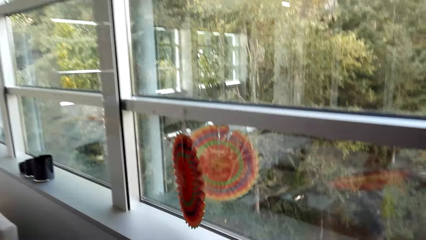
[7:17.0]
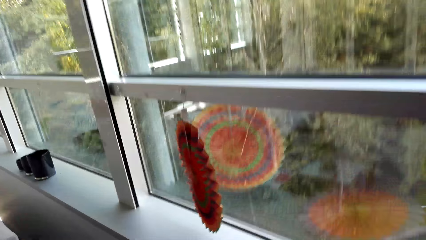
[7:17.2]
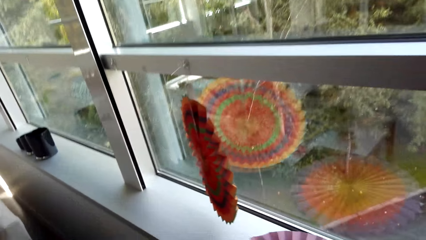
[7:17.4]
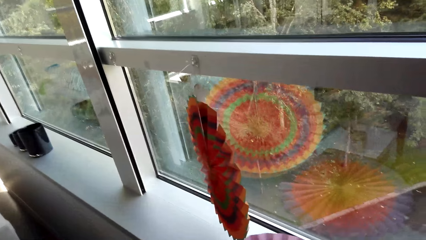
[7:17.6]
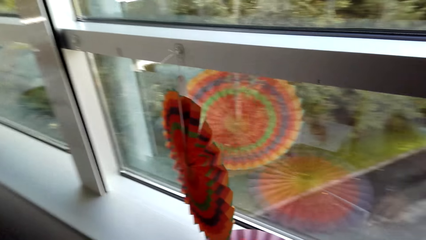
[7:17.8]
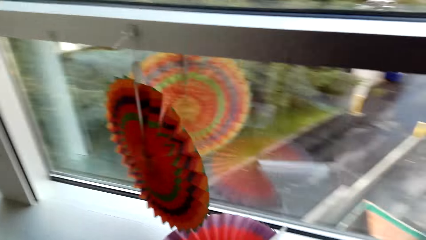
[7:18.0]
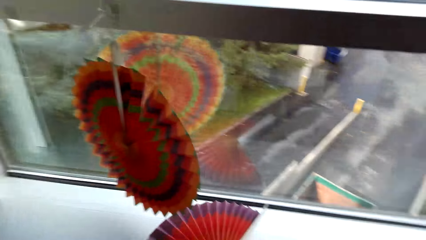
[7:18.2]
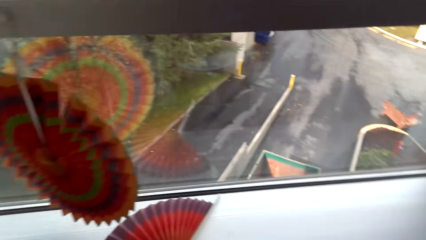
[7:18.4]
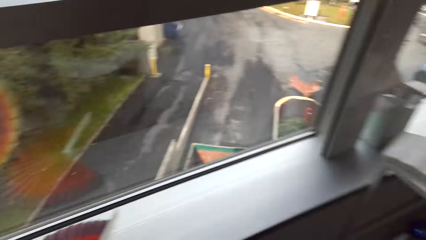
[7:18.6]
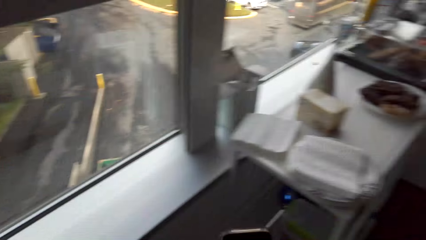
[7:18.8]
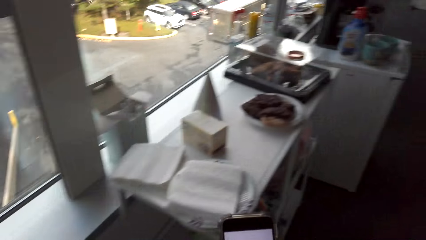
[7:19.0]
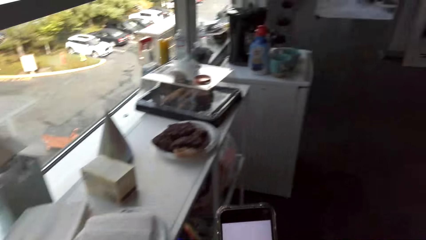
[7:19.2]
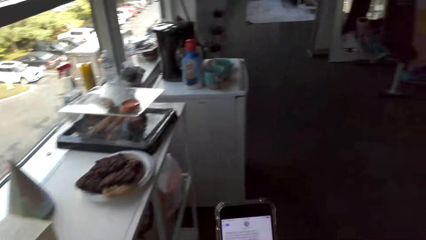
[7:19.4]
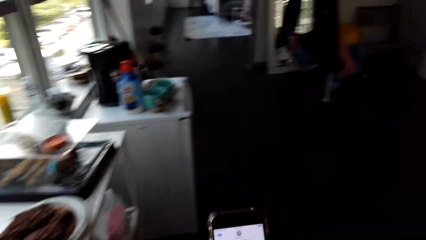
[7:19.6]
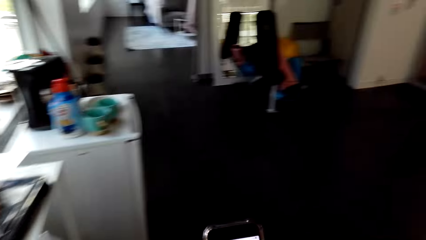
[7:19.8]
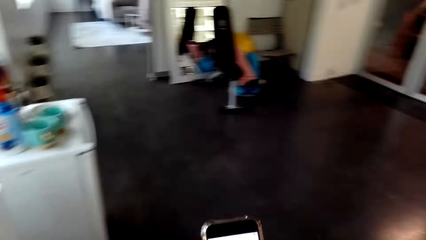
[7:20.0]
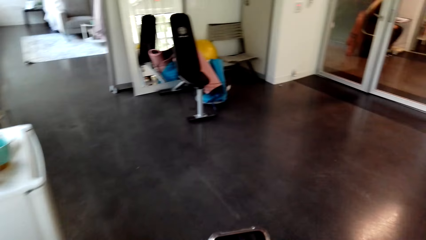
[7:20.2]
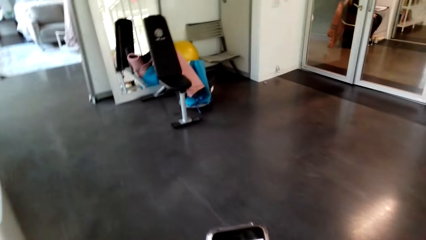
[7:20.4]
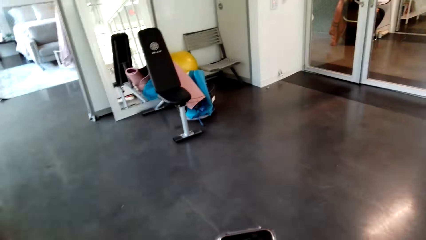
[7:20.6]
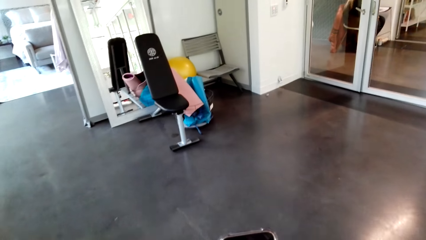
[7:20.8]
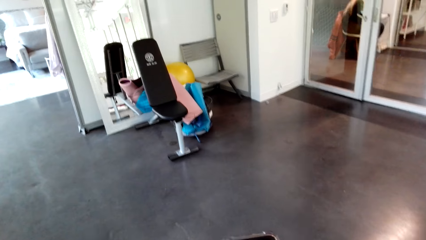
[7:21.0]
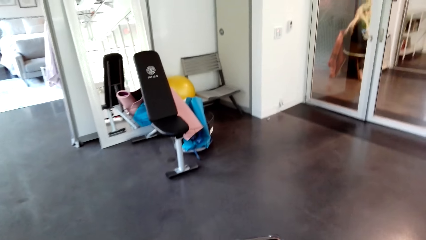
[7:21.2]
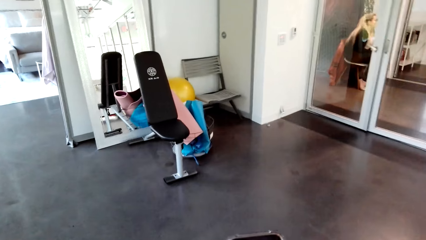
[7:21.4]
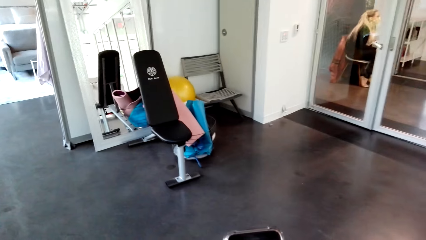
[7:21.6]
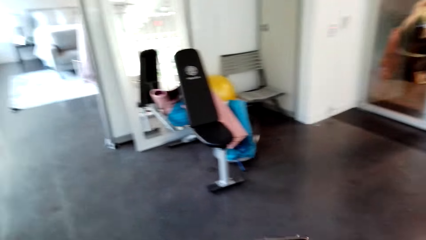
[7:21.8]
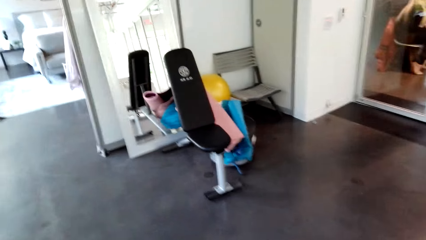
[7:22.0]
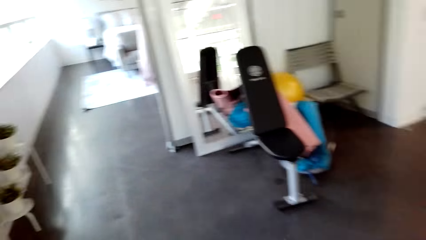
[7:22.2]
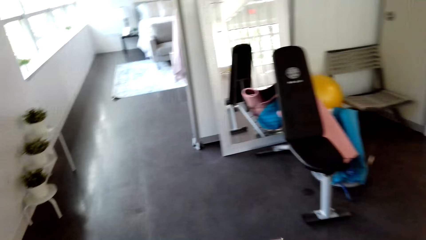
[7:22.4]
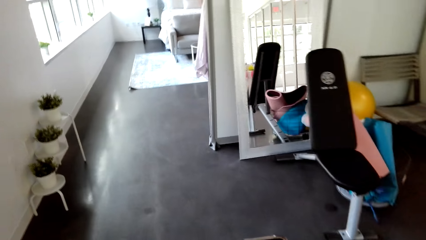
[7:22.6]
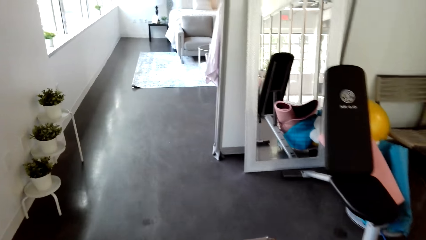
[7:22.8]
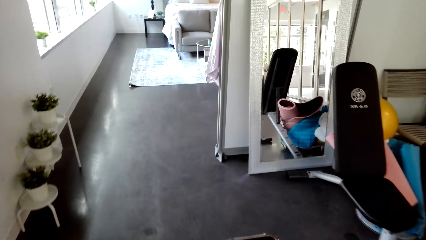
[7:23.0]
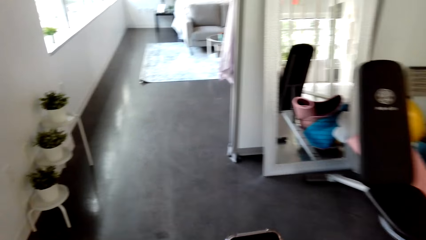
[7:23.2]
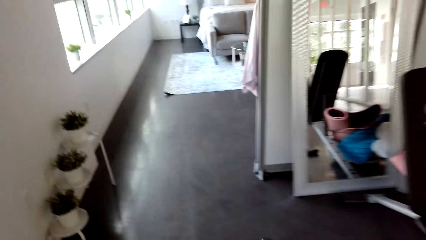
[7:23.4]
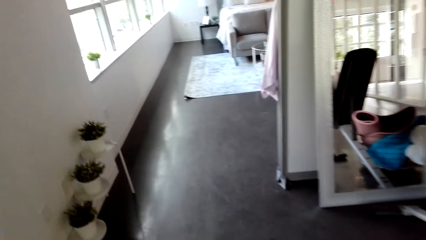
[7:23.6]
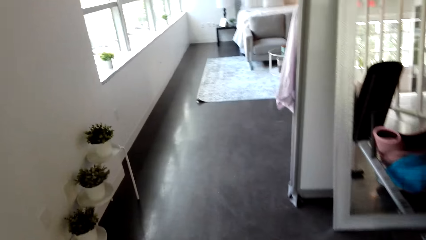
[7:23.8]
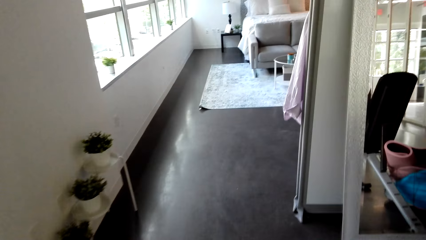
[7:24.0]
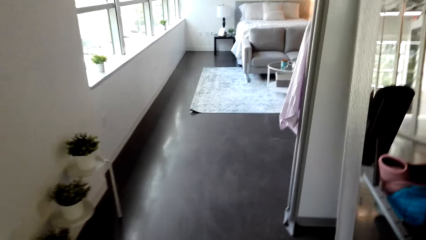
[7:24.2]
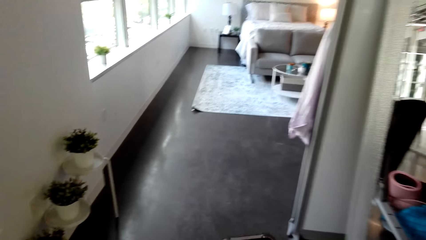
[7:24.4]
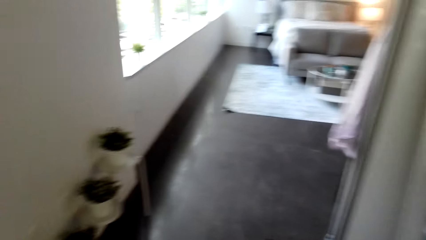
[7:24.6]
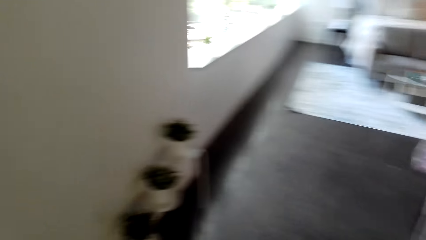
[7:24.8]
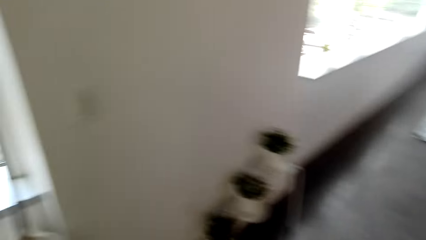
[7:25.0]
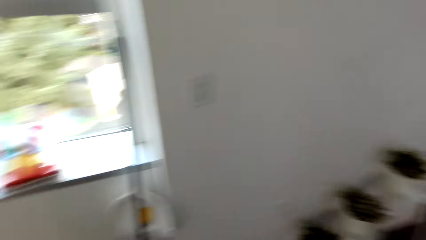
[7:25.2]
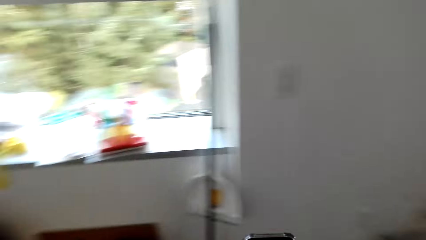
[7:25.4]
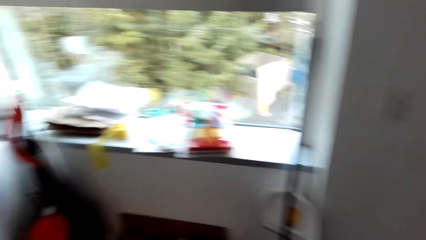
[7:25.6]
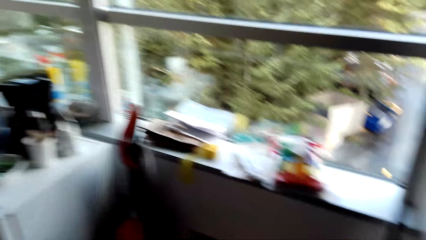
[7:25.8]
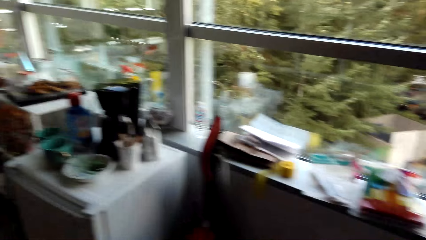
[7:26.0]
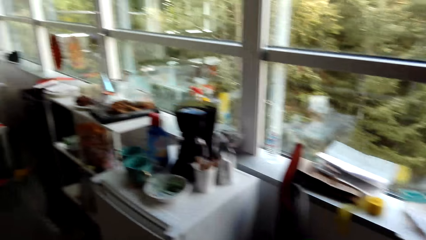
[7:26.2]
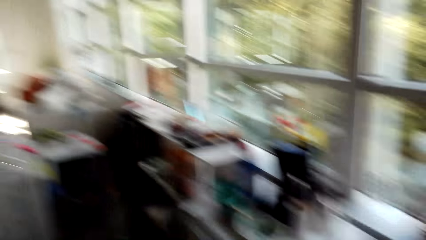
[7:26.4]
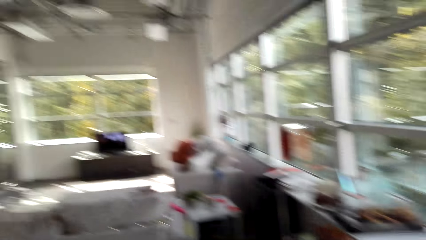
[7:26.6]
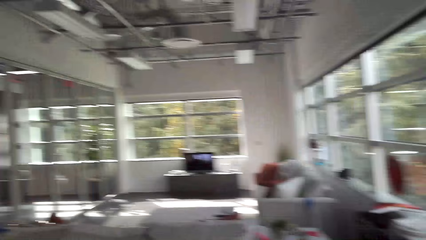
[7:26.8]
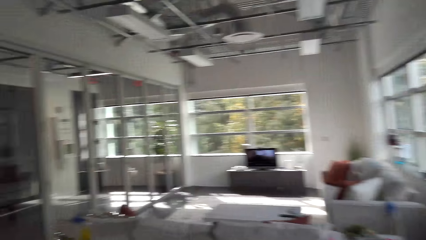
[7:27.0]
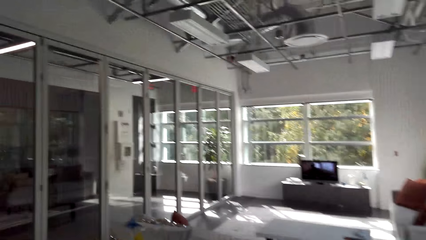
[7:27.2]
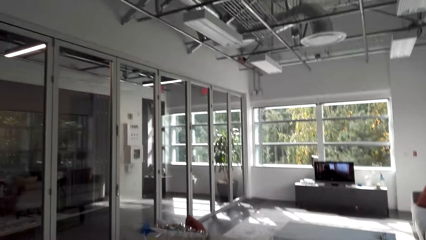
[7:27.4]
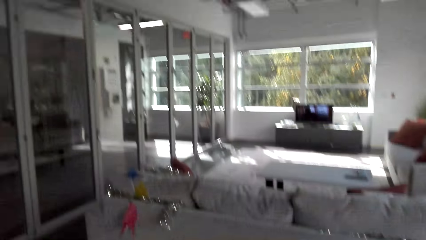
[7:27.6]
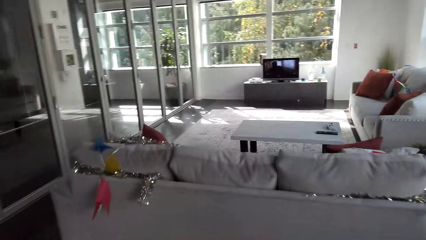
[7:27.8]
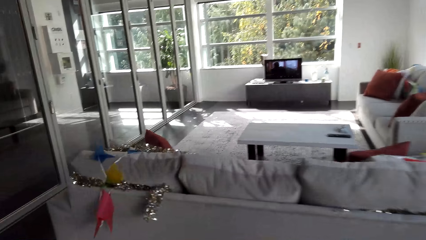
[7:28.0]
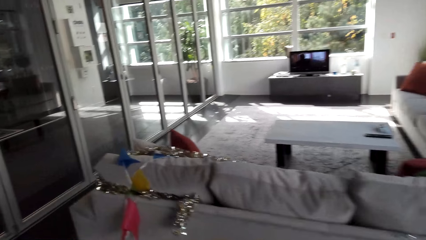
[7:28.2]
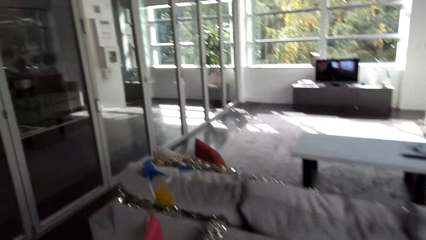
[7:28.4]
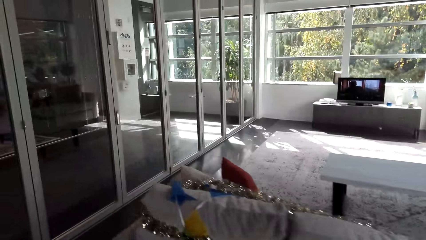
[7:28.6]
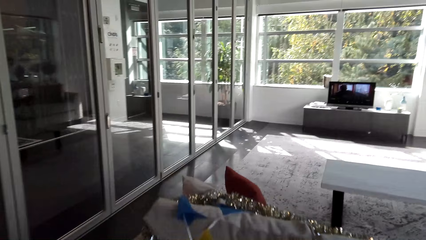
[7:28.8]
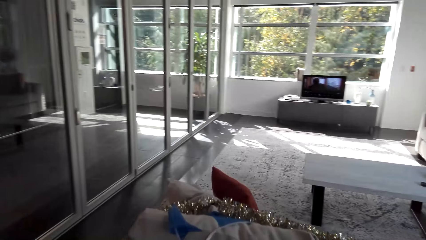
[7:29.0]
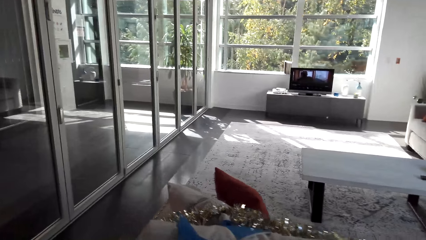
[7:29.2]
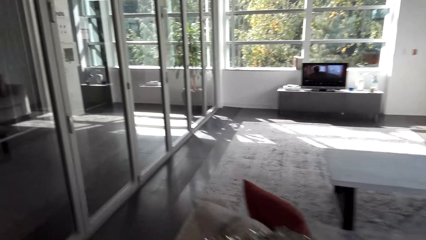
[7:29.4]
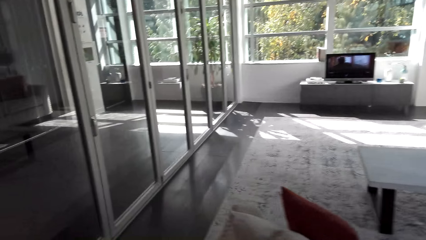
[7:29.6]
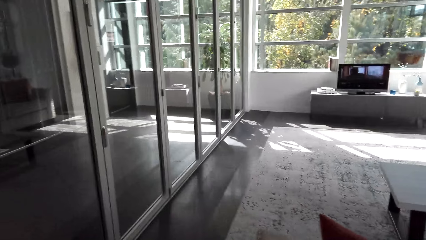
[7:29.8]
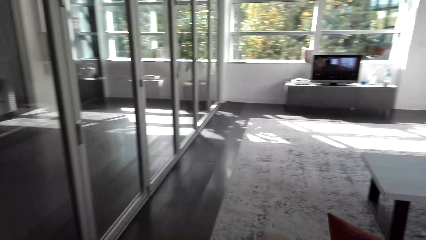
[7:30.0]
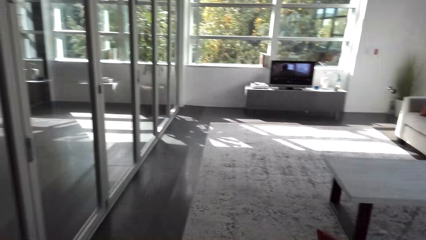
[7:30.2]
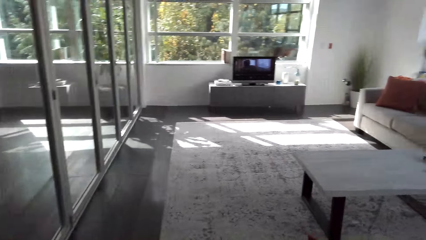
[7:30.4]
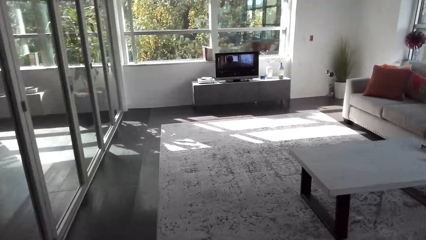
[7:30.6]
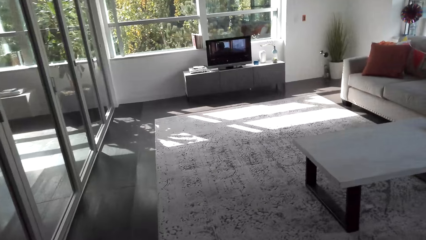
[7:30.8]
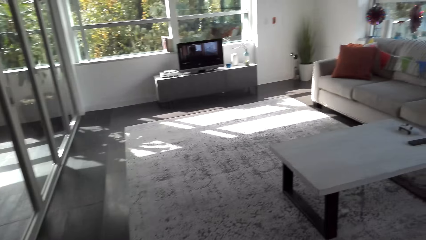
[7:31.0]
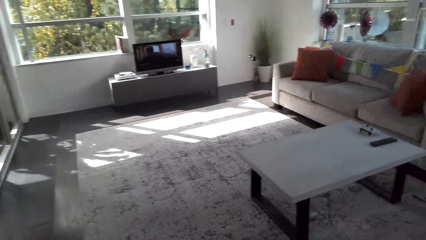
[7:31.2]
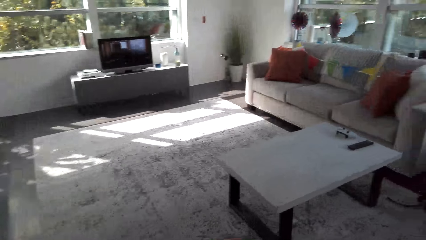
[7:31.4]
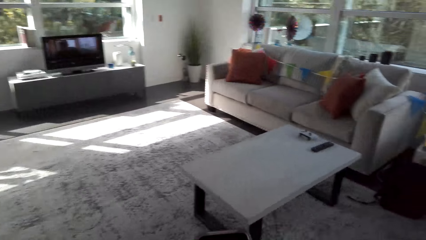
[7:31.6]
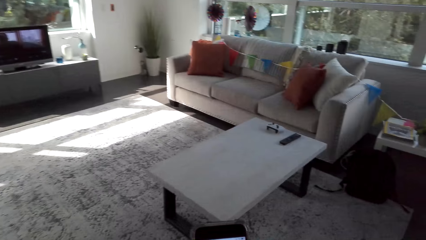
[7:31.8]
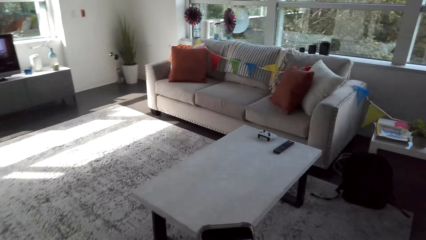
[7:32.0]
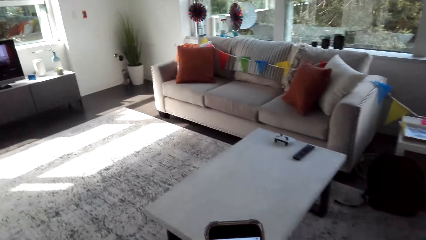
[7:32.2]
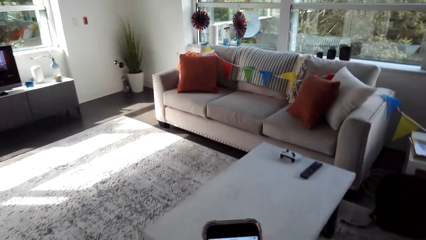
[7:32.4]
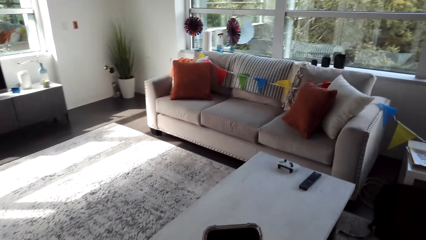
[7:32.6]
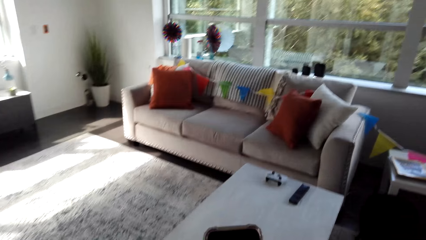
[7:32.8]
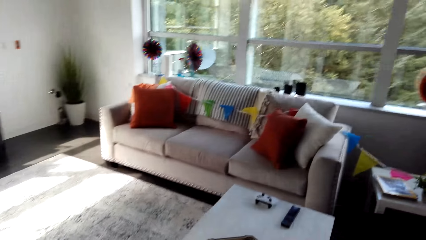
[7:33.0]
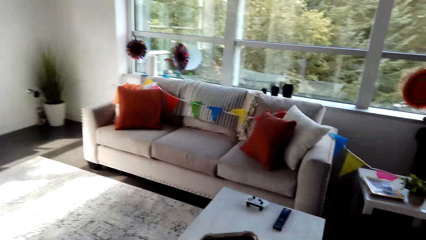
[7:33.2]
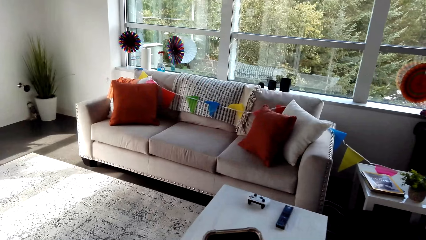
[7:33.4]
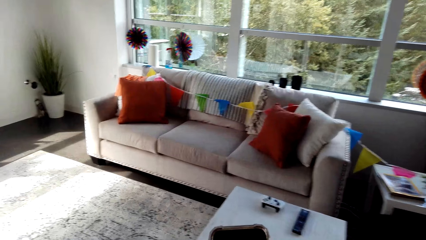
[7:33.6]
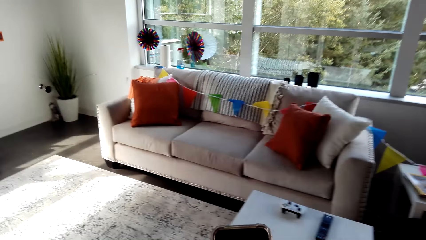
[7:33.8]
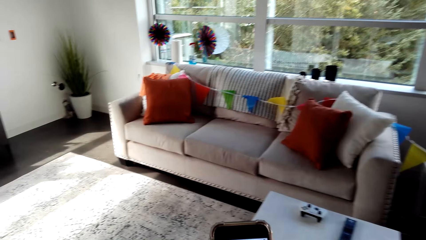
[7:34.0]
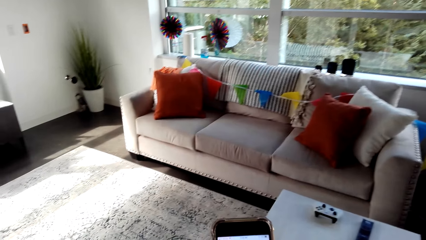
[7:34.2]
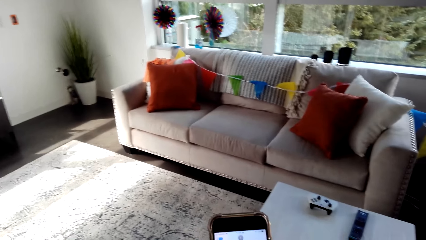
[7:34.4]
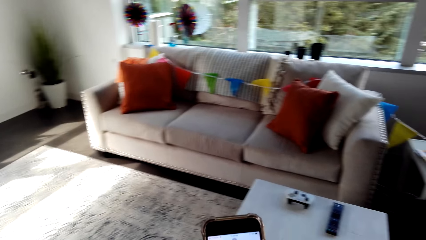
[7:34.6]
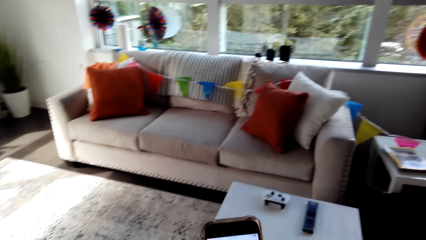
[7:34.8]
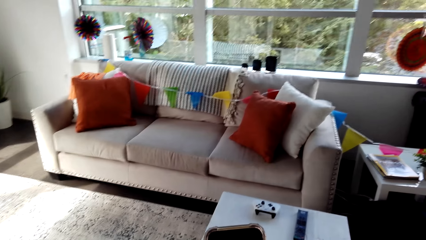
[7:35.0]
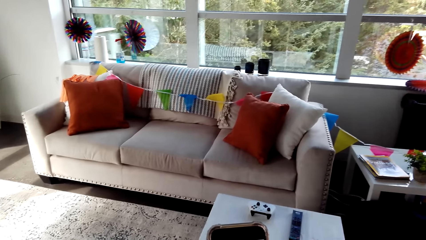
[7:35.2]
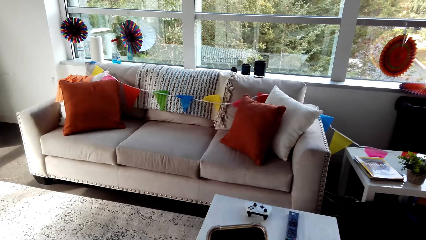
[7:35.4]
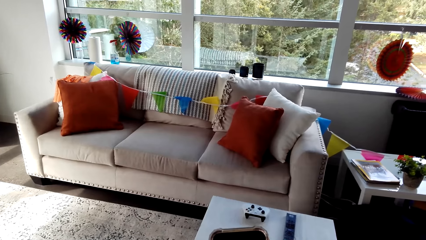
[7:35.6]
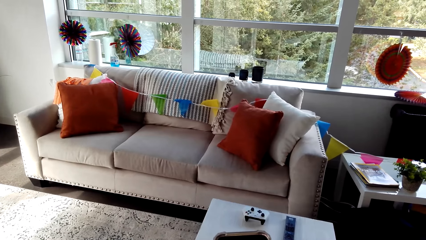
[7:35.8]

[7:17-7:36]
The camera wearer puts a flower décor on the window shelf. They look at a mobile phone. They walk in a room and type on a phone. A woman sits on a chair. The camera wearer walks in the room. They turn around. They look around. They walk in the room. They look at the mobile phone. They type on the phone.
